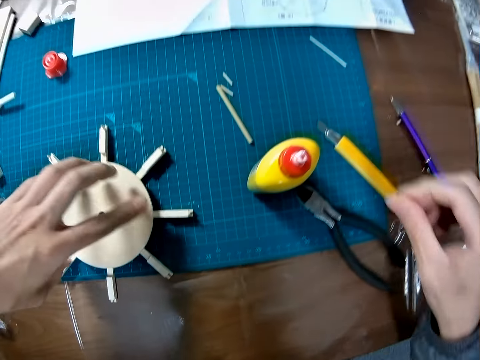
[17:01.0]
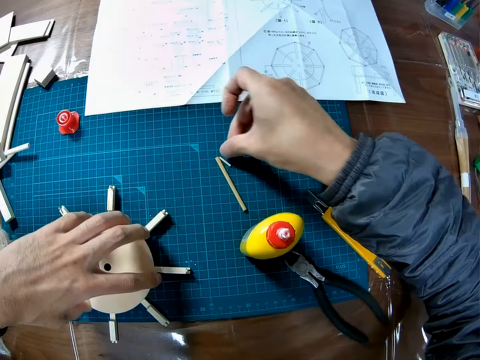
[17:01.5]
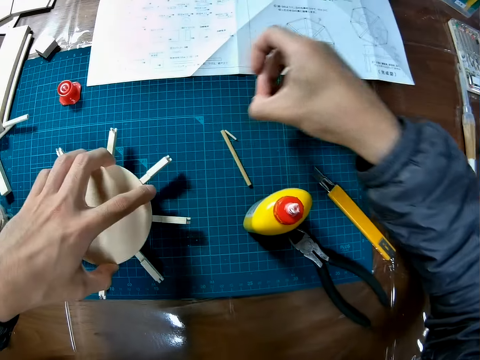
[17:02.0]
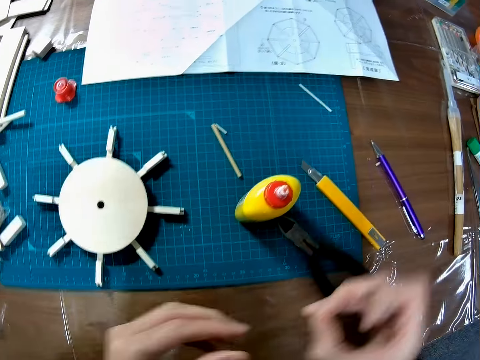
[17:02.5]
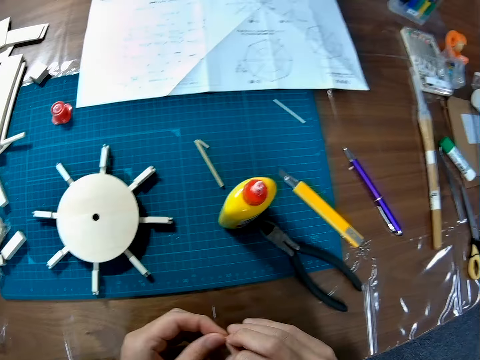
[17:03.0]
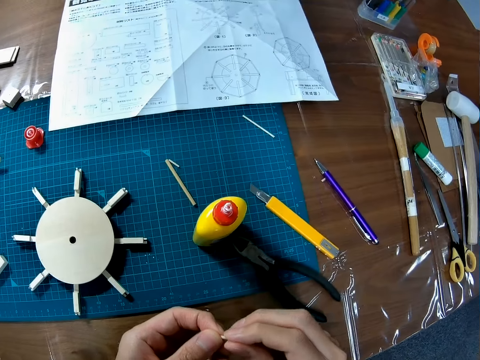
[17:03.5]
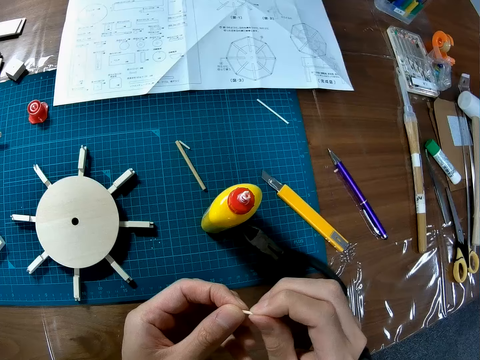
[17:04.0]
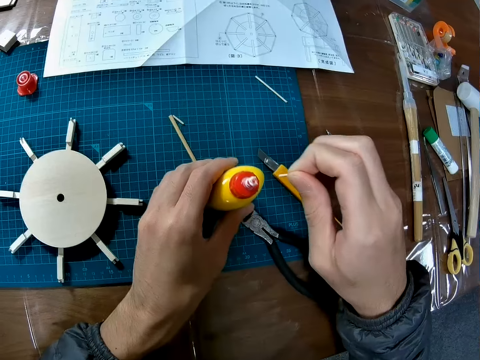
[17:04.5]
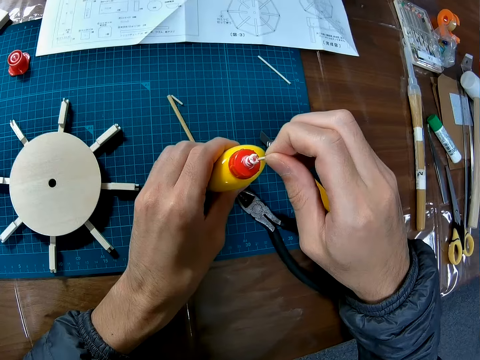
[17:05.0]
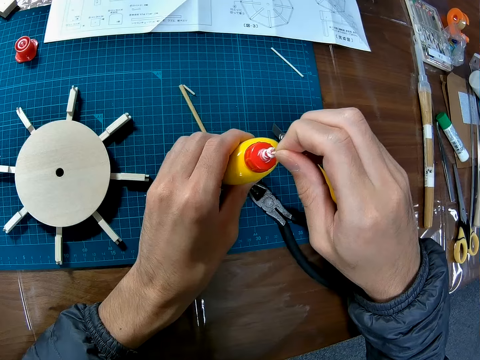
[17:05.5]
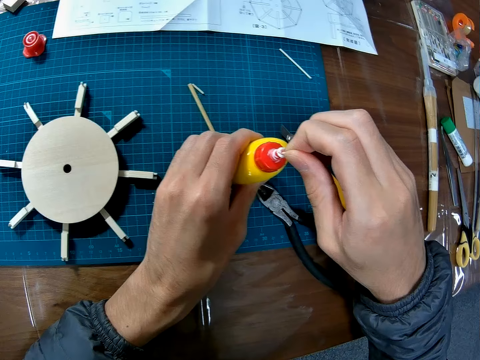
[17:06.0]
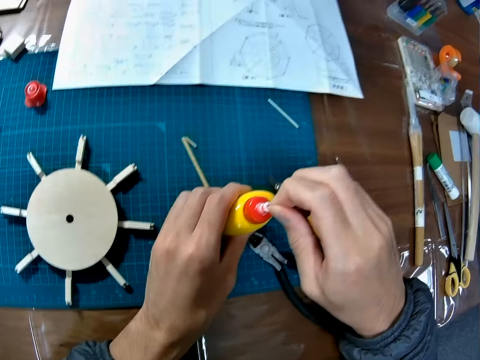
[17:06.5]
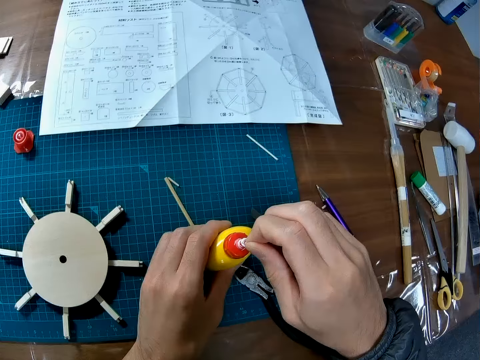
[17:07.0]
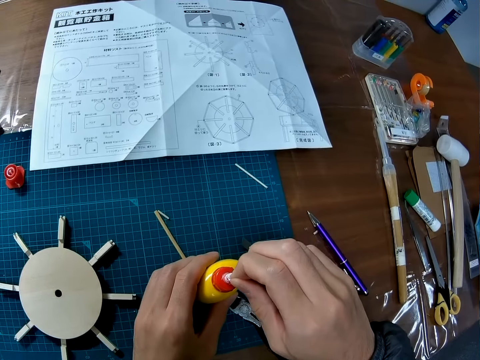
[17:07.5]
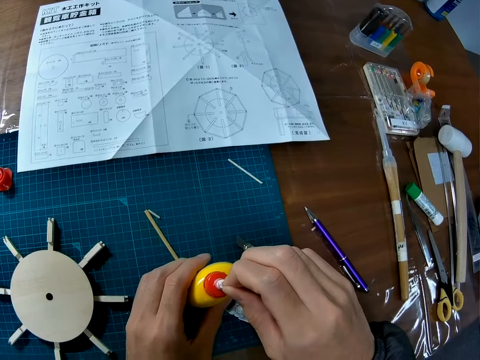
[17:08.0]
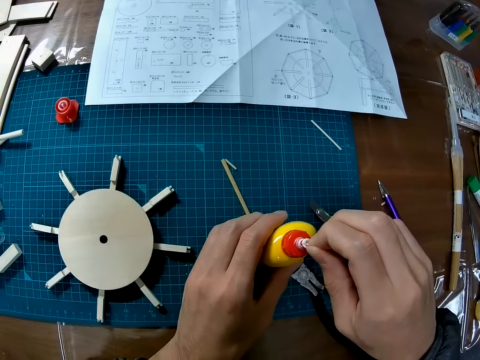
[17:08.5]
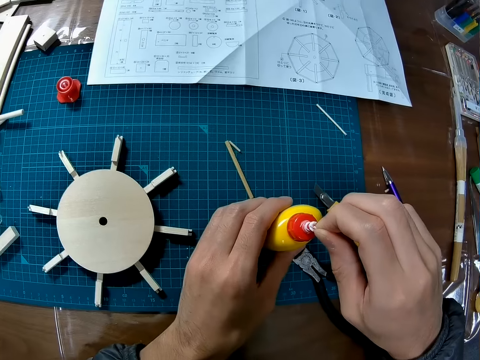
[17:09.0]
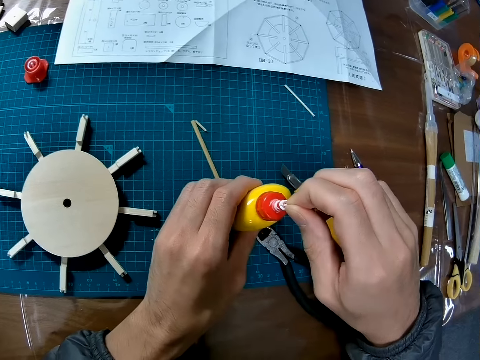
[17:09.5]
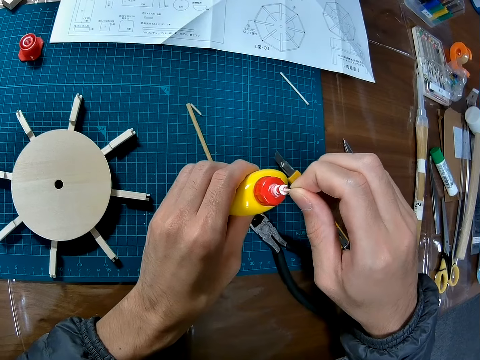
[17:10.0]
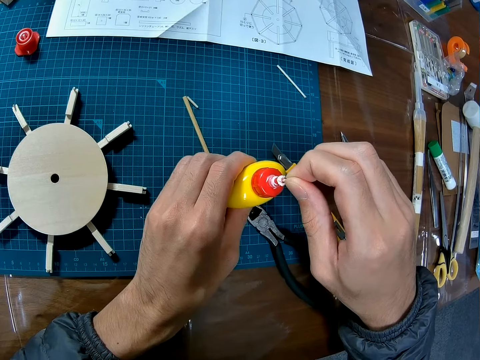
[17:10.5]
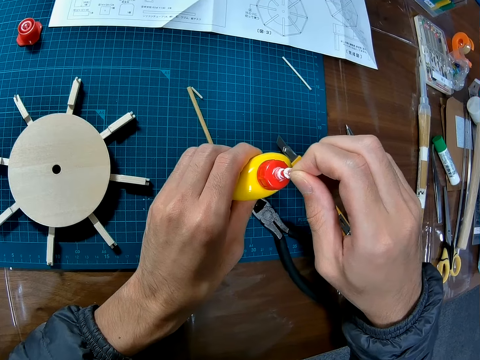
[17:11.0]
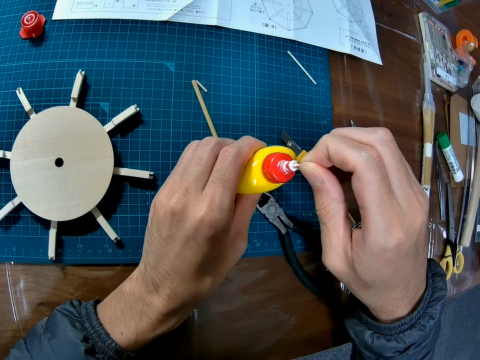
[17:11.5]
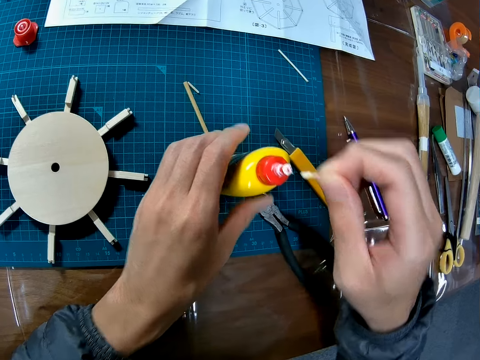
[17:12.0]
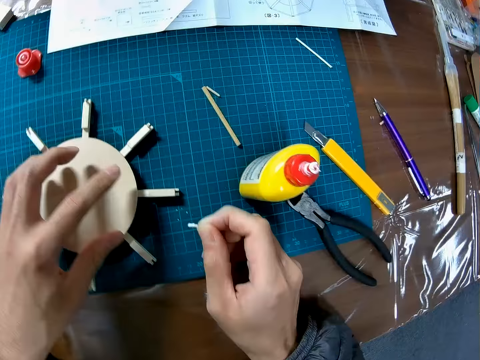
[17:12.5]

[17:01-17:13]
The camera wearer turns the wooden structure with his left hand. He picks up a piece of wood from the cutting mat with his right hand. He applies glue on the piece of wood. He dips the piece of wood into the bottle of glue.

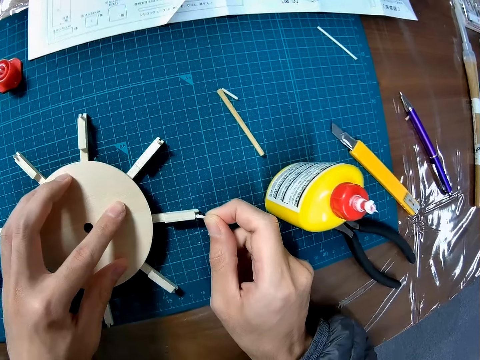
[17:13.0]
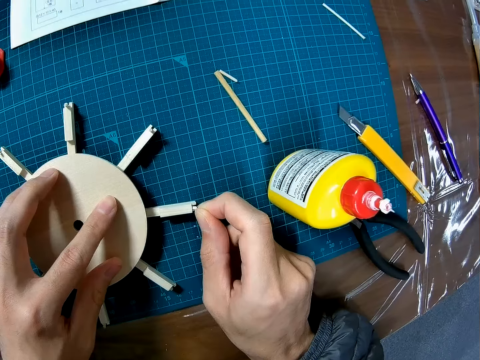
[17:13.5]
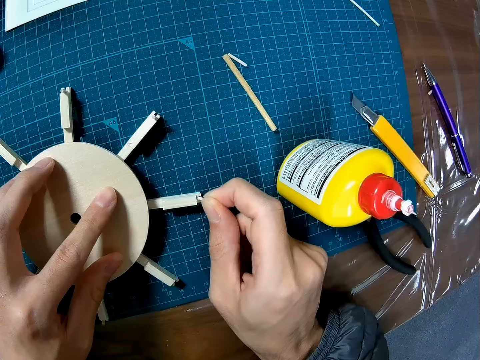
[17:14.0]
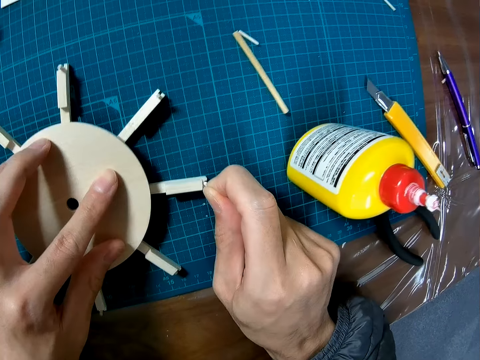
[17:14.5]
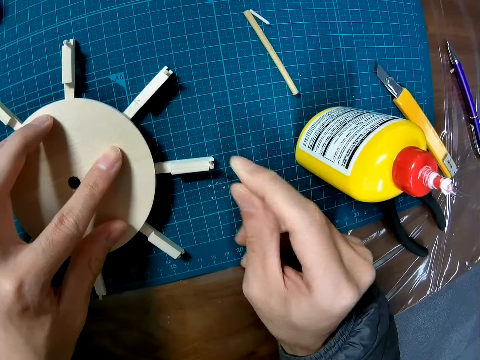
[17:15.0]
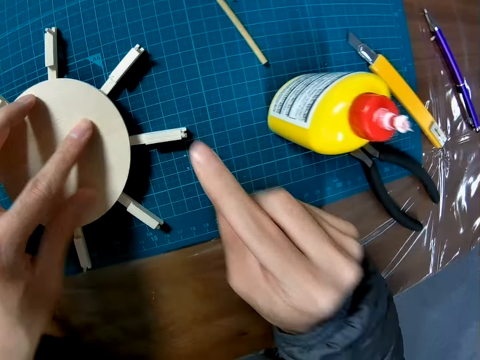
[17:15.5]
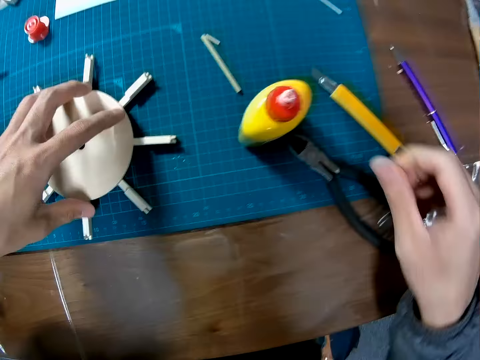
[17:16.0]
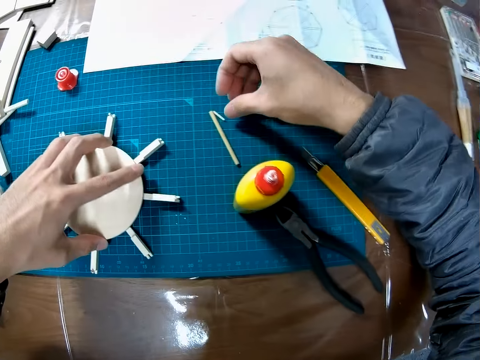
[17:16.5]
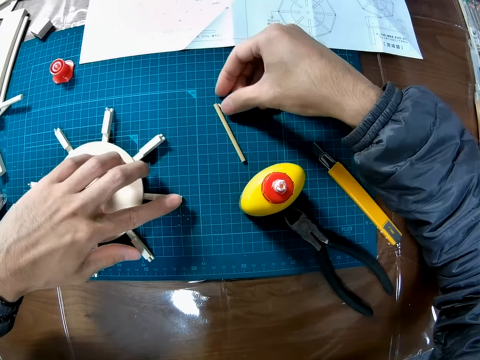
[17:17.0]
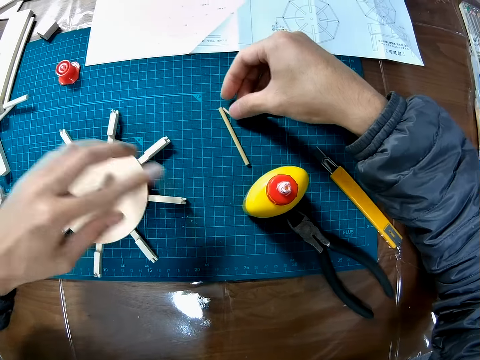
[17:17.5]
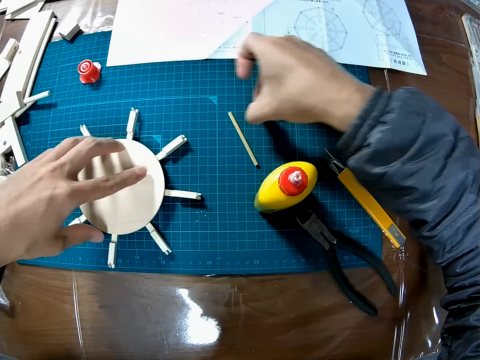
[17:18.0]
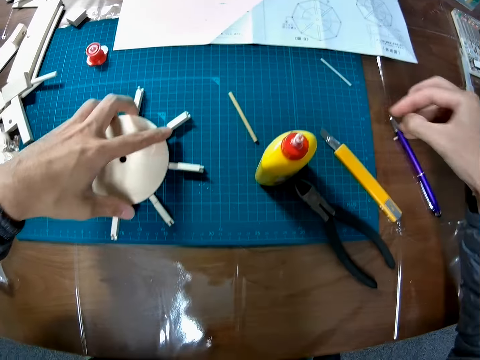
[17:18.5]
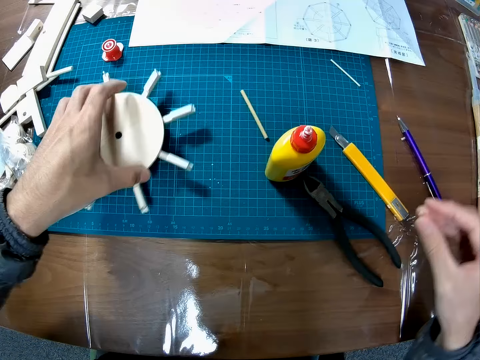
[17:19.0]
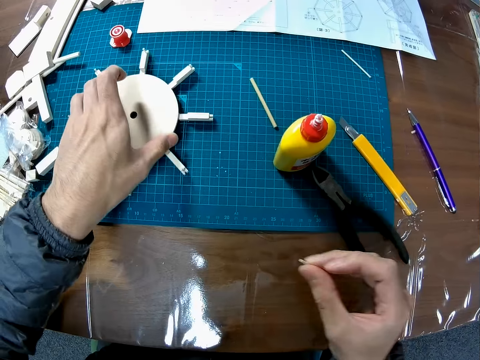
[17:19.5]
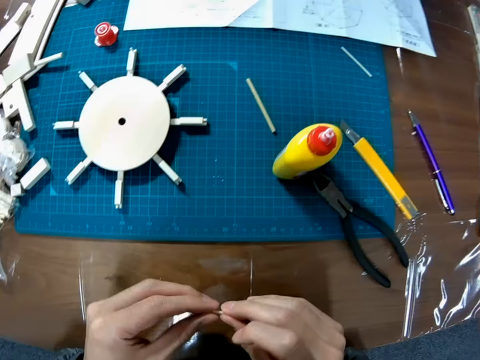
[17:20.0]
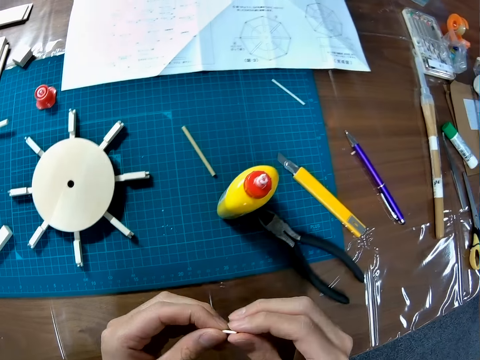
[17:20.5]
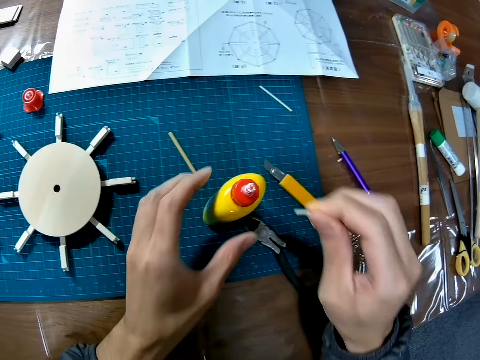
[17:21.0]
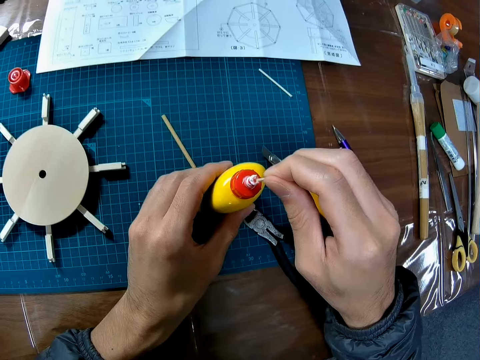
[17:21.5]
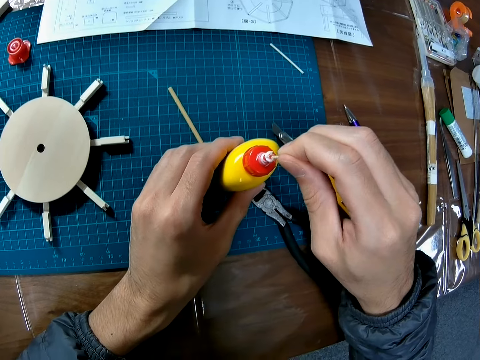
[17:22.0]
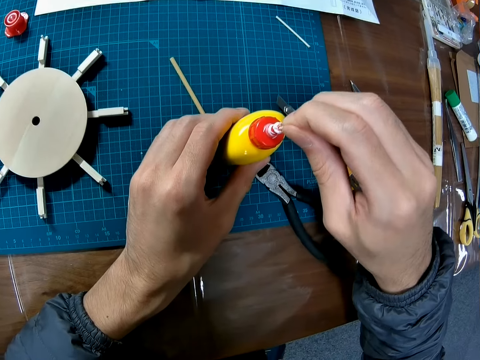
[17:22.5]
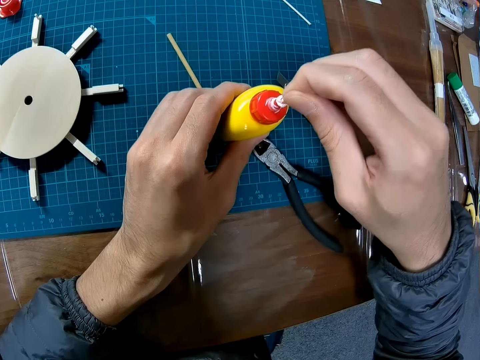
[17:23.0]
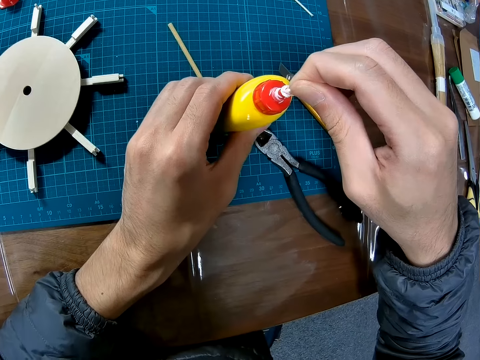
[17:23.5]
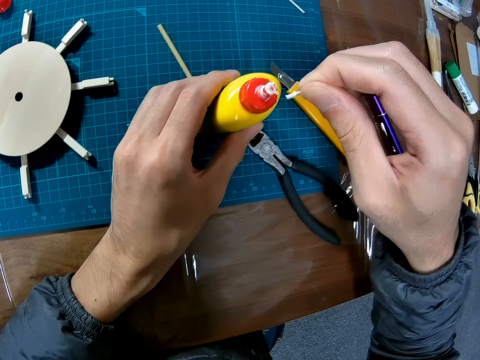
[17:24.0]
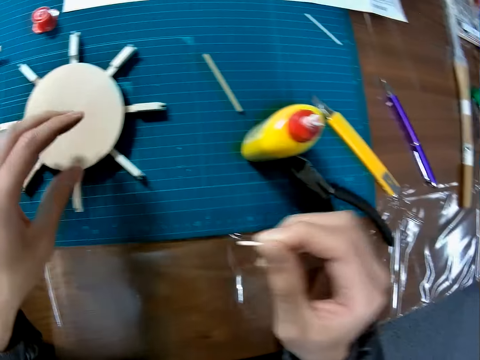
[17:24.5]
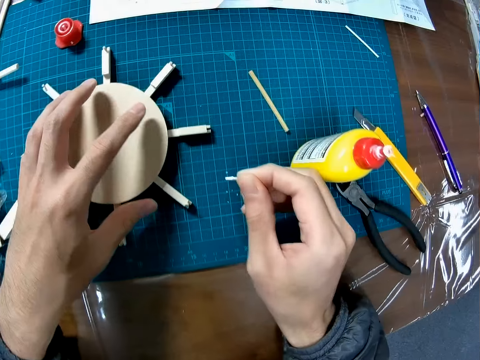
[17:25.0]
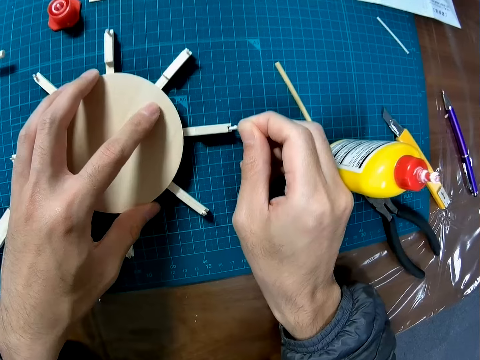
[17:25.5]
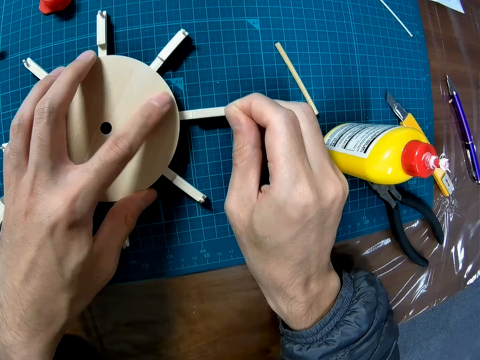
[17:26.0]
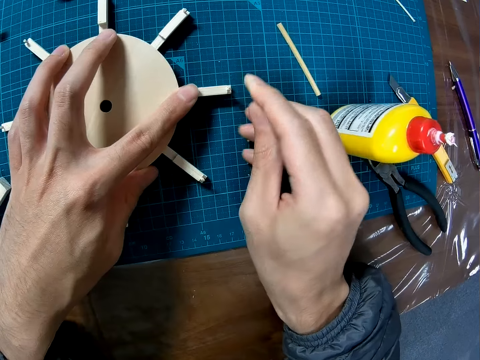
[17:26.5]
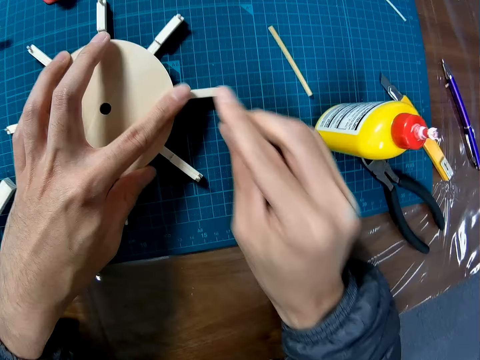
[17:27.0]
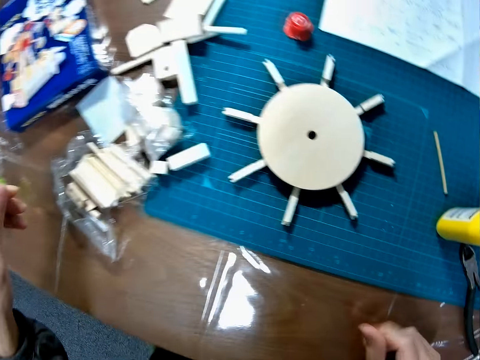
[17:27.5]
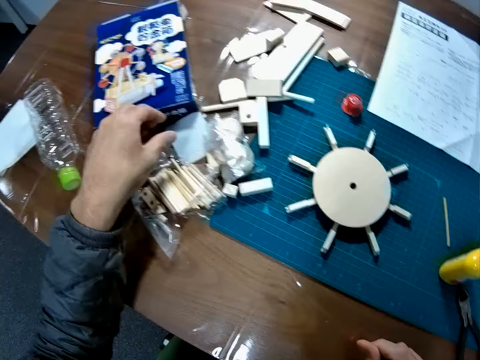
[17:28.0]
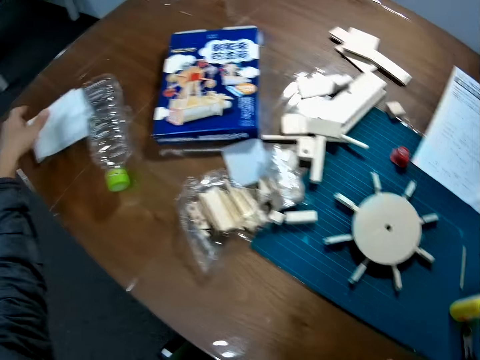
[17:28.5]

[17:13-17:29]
The camera wearer fixes the piece of wood at an edge of the wooden structure or wooden ship wheel craft. He picks up a piece of wood from the cutting mat with his right hand. He moves the wooden structure with his left hand. He rotates the wooden ship wheel craft. He applies glue on the piece of wood. He dips the piece of wood into the bottle of glue. He fixes the piece of wood at an edge of the wooden structure.
